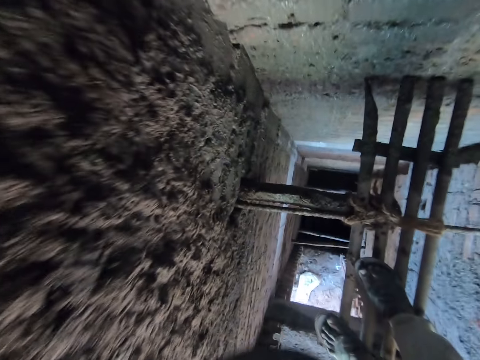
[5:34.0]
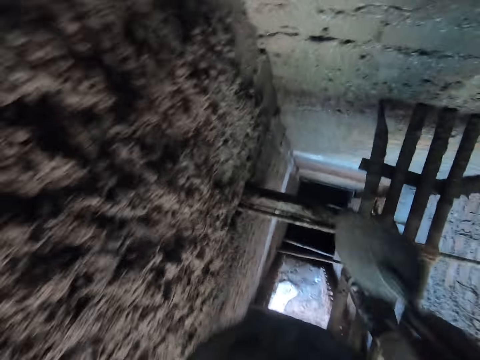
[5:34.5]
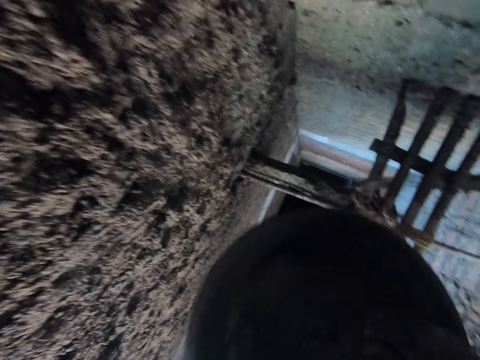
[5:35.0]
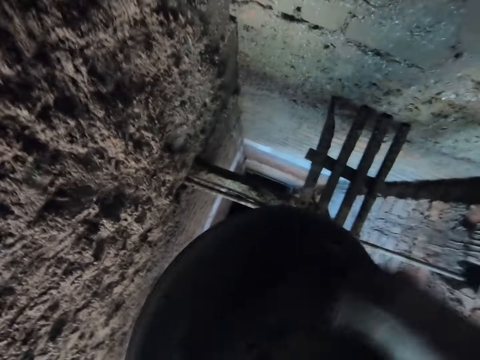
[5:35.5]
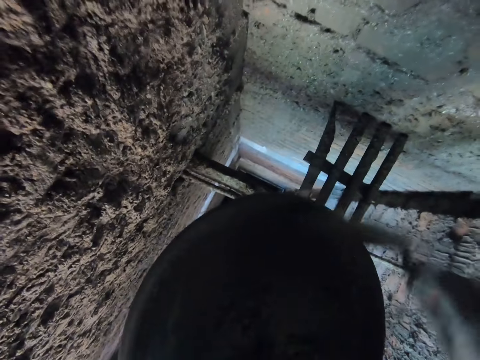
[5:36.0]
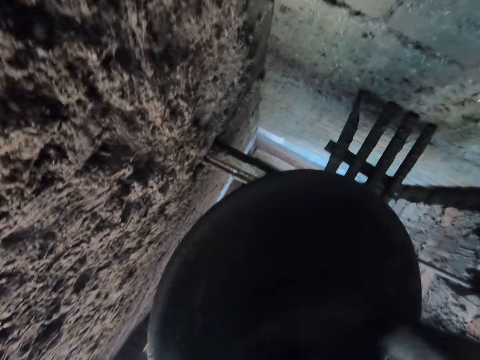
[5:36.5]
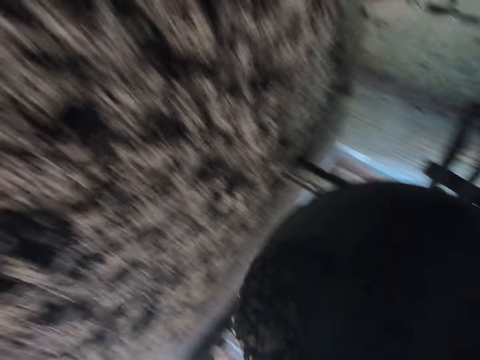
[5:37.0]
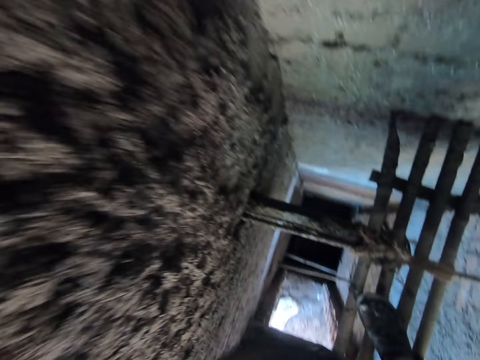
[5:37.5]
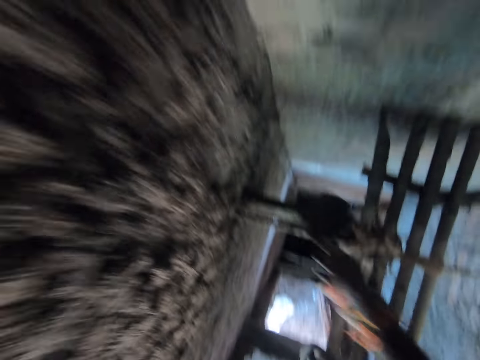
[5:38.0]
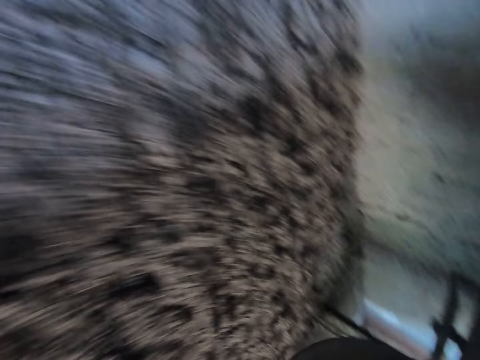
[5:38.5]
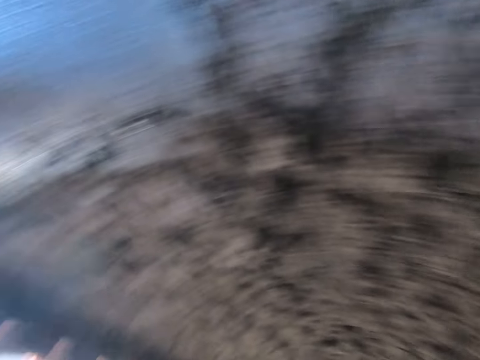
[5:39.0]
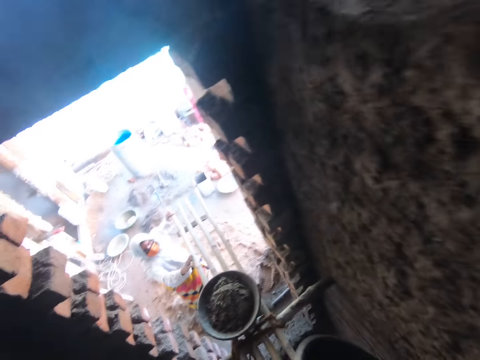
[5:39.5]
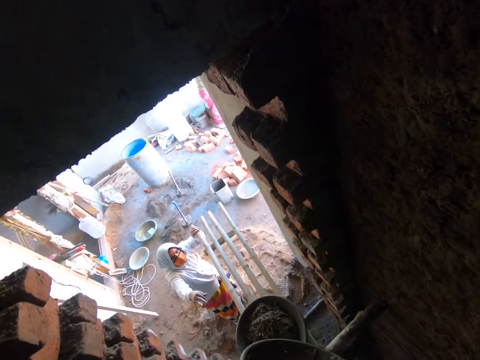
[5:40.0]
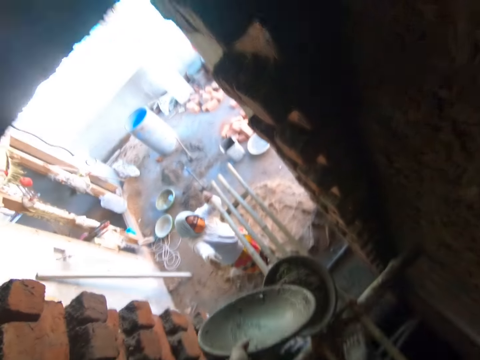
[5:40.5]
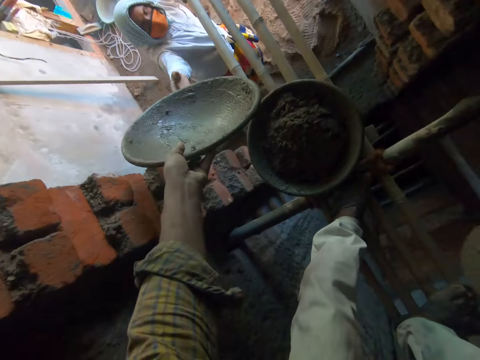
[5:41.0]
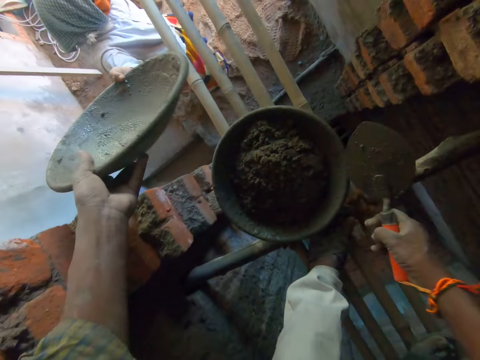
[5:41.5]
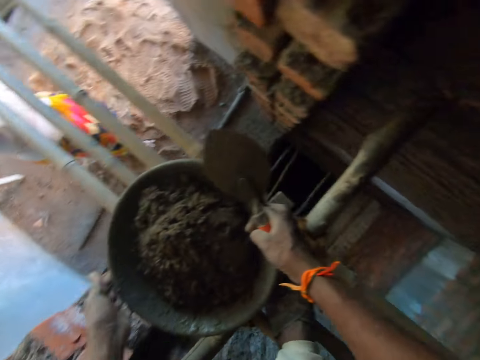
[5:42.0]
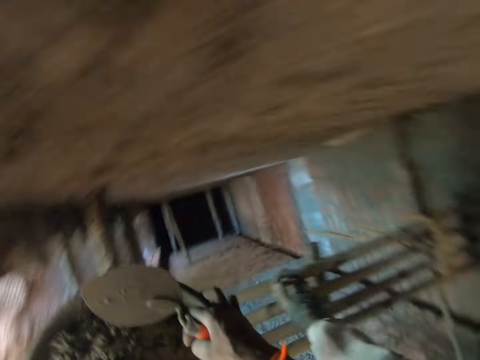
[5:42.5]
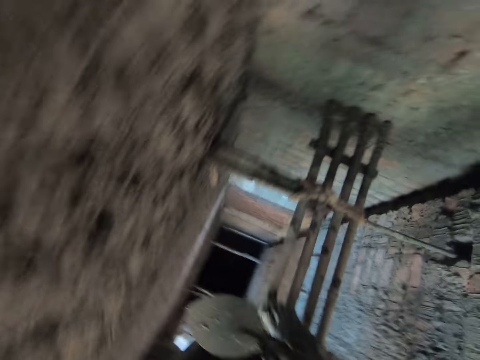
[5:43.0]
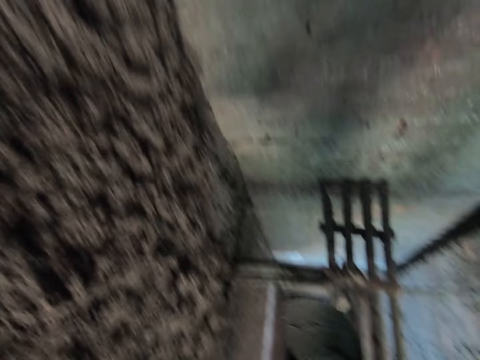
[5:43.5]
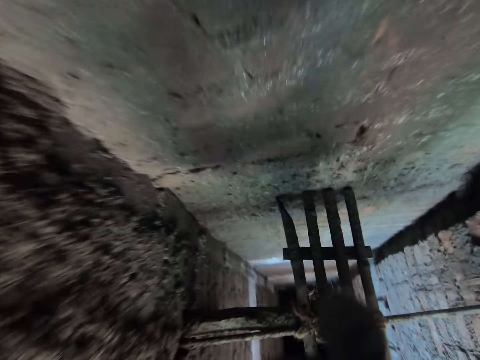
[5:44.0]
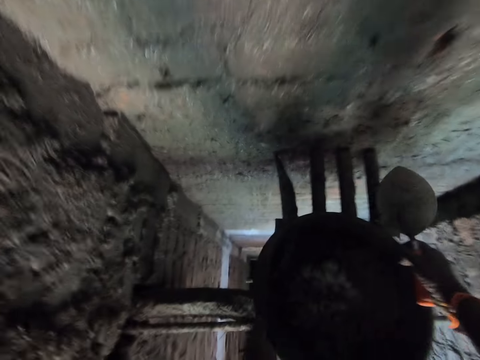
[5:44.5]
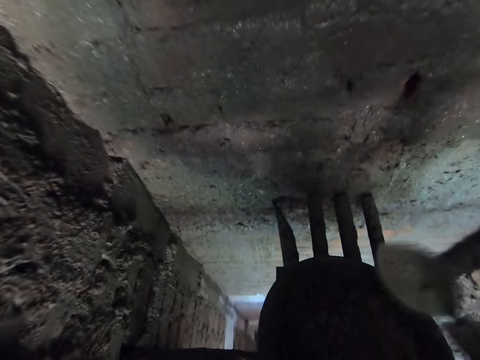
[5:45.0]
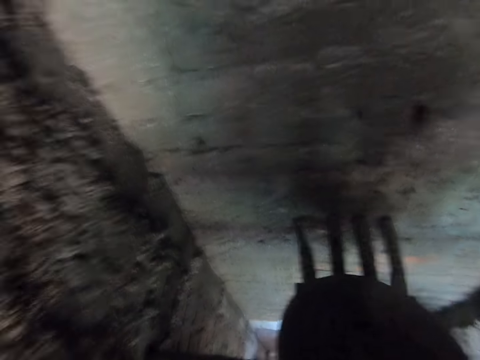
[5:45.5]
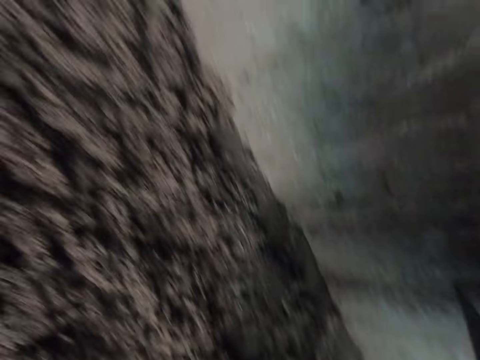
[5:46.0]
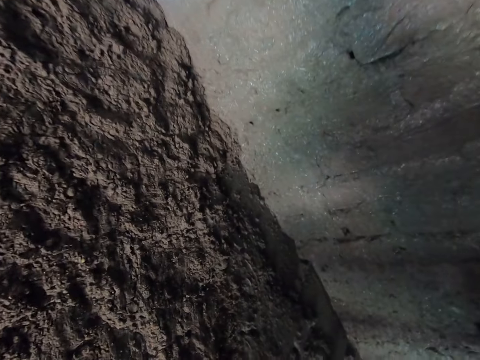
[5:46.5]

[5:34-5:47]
The camera wearer scoops plaster from the tray with a trowel. He plasters the wall. He puts the plaster together with the trowel. He scoops plaster from the tray with the trowel. He plasters the wall. He turns to the left. He passes the head pan or tray to a woman with his left hand. The woman holds the tray with her right hand. The camera wearer carries the head pan with mortar on the ladder with his hands. He lifts the tray from a stand. He turns to the right. He drops the head pan with mortar on the ladder with his hands. He places the tray on the stand. He scoops plaster from the tray with the trowel. He mixes the mortar in the head pan with the trowel in his right hand.

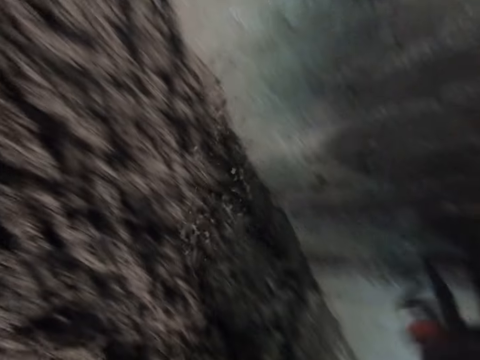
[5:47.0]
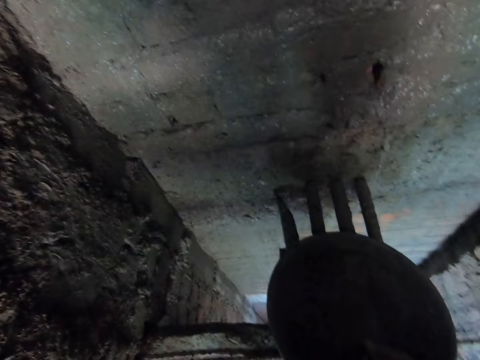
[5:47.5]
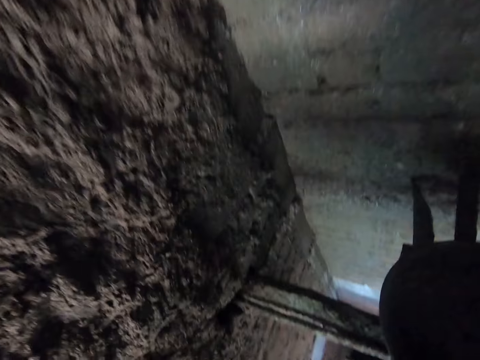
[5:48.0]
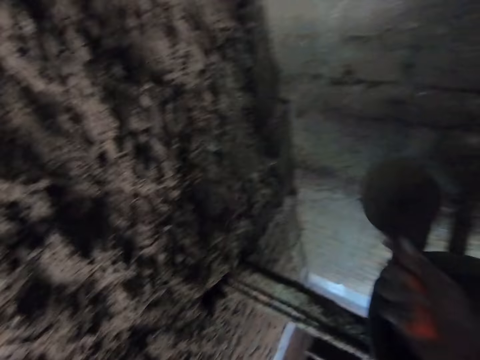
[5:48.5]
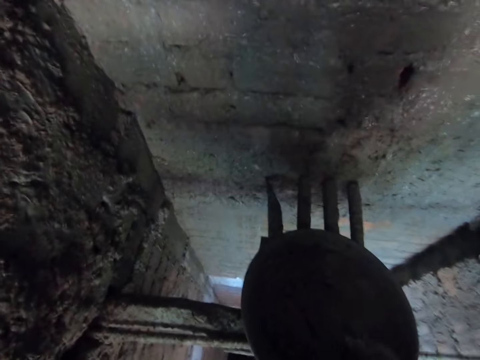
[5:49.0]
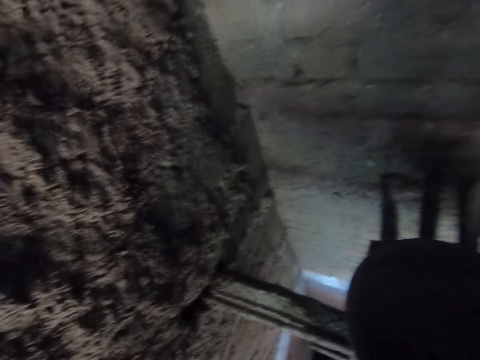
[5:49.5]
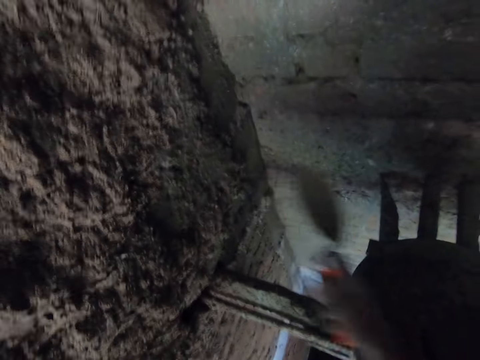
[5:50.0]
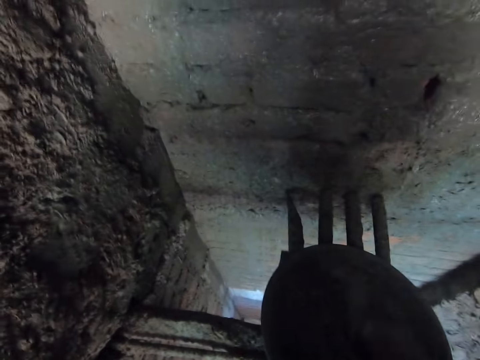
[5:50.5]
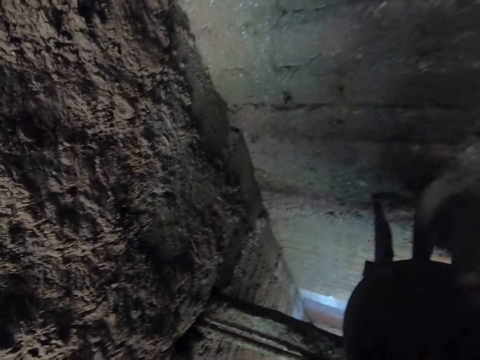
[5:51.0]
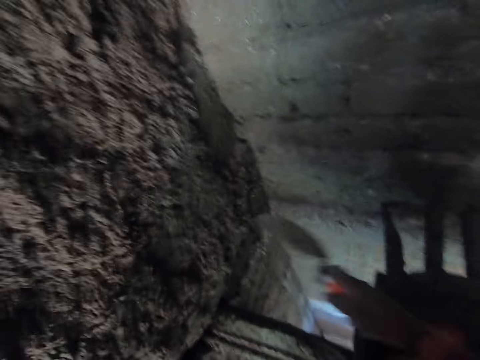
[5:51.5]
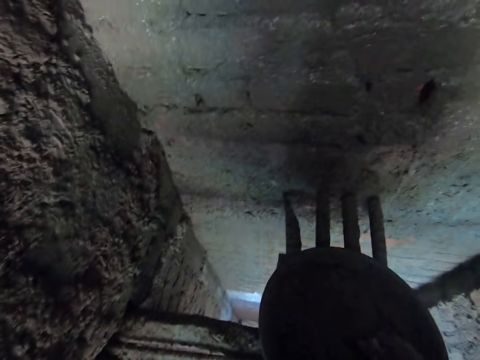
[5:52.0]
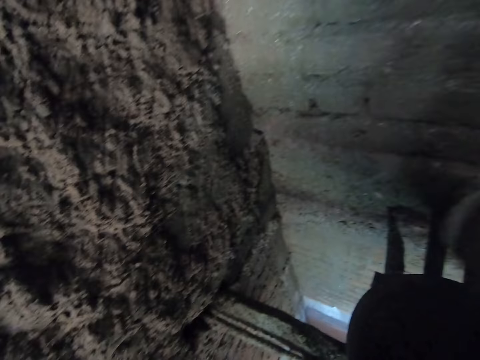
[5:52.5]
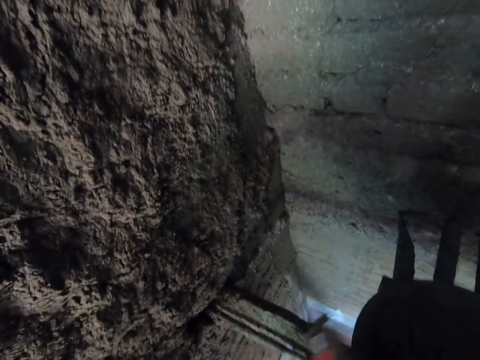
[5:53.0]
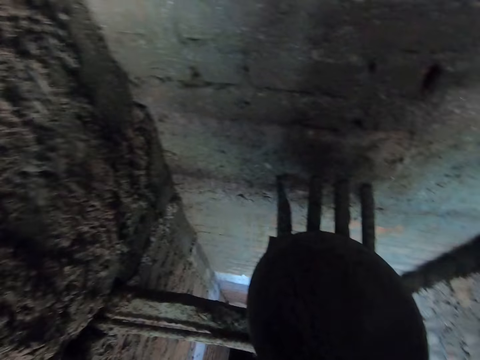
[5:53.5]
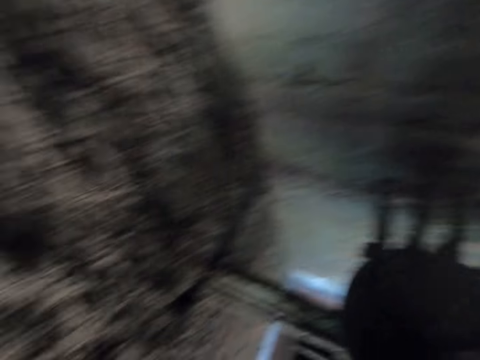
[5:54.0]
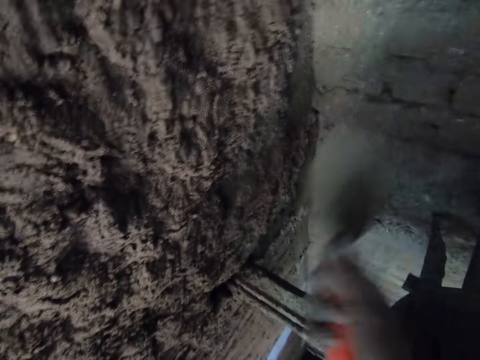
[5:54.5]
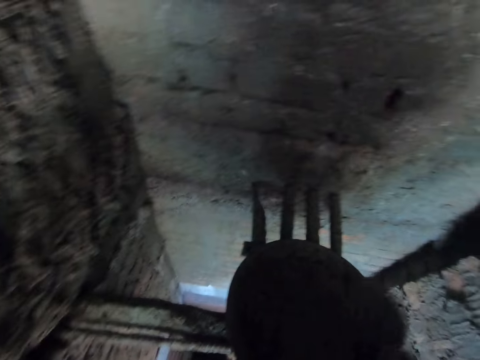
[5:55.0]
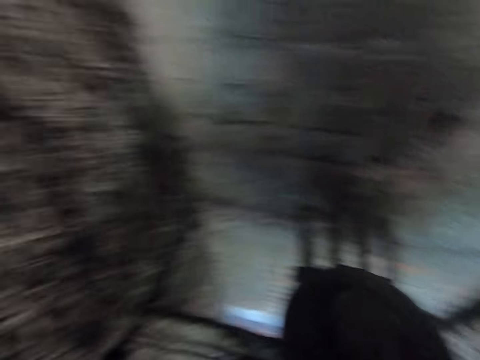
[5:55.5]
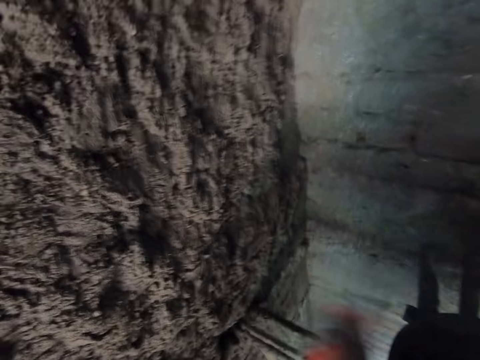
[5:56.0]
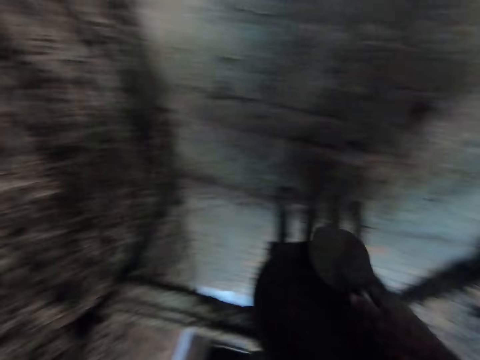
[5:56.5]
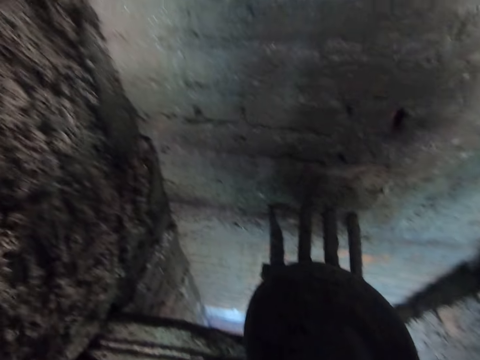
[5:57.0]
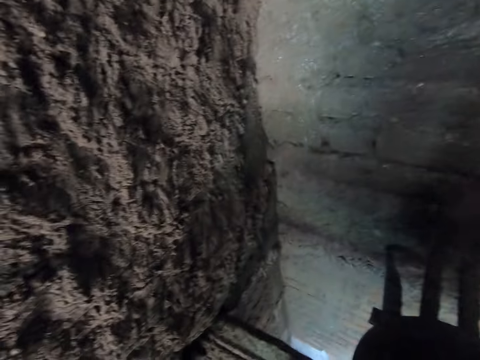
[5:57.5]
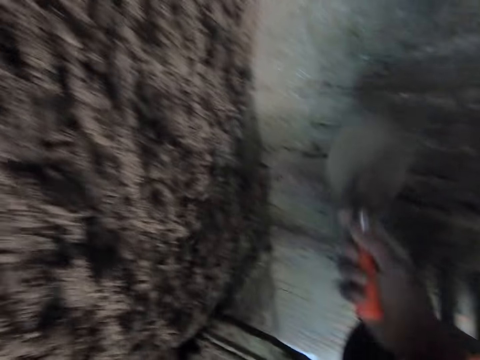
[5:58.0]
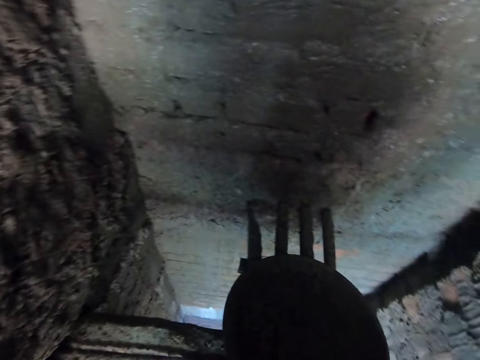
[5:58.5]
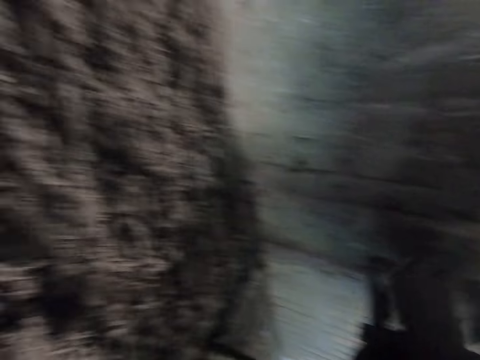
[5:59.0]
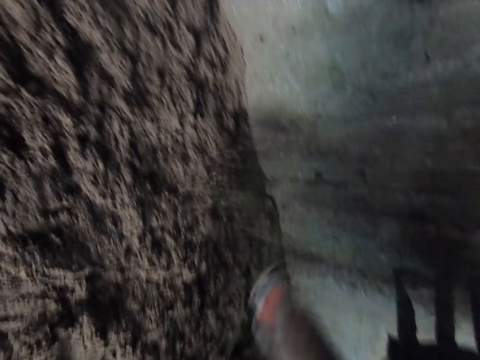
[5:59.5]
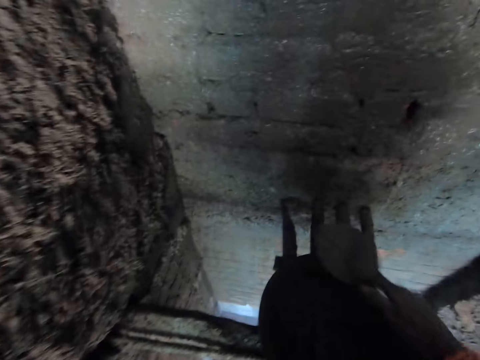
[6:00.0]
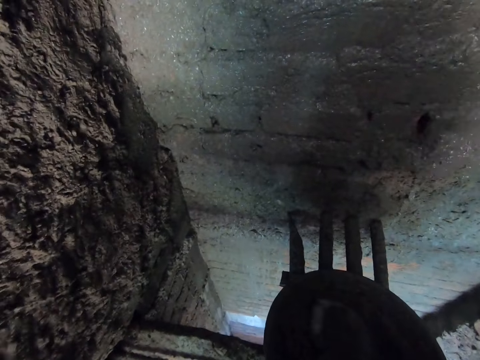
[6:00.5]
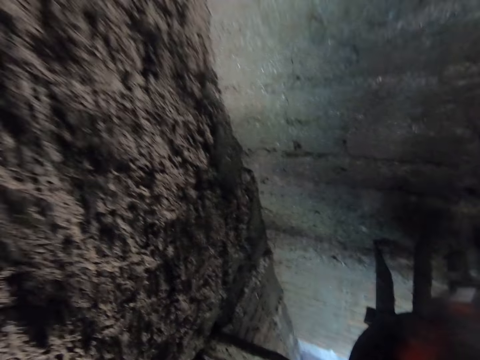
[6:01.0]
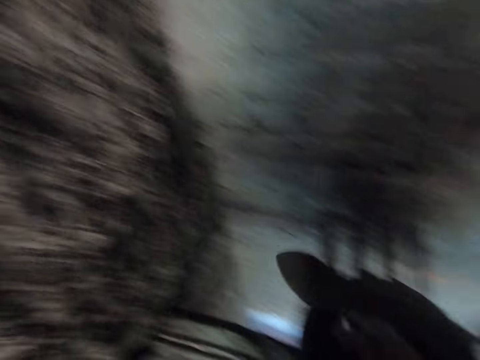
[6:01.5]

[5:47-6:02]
The camera wearer pours the mortar from the head pan on the wall with the trowel in his right hand. He plasters the wall. He scoops plaster from the tray with the trowel. He plasters the wall with cement. He scoops plaster from the tray with the trowel. He plasters the wall. He scoops plaster from the tray with the trowel. He plasters the wall. He scoops plaster from the tray with the trowel. He plasters the wall. He scoops plaster from the tray with the trowel. He plasters the wall. He scoops plaster from the tray with the trowel. He plasters the wall. He scoops plaster from the tray with the trowel. He plasters the wall. He scoops plaster from the tray with the trowel. He plasters the wall. He scoops plaster from the tray with the trowel. He plasters the wall.
